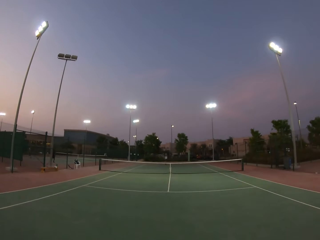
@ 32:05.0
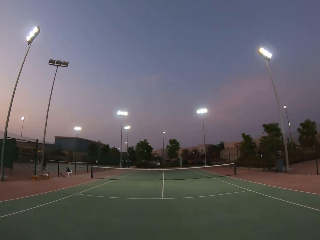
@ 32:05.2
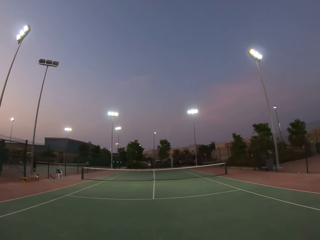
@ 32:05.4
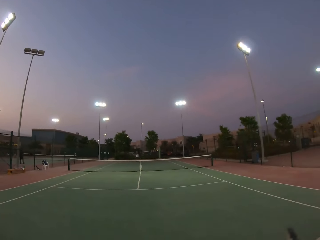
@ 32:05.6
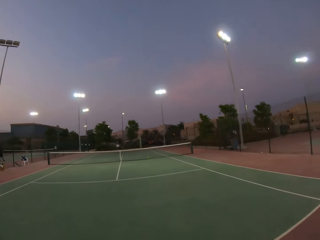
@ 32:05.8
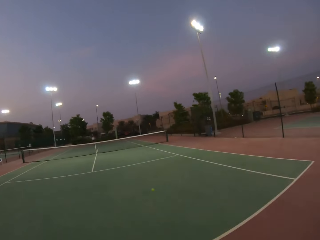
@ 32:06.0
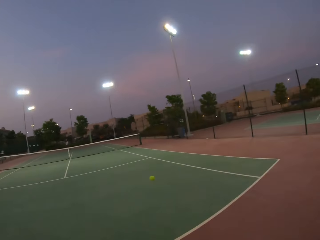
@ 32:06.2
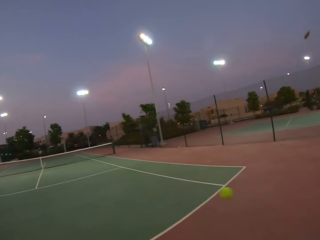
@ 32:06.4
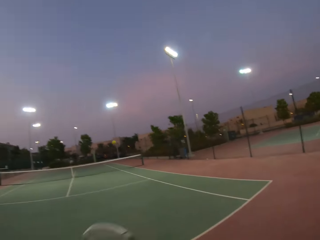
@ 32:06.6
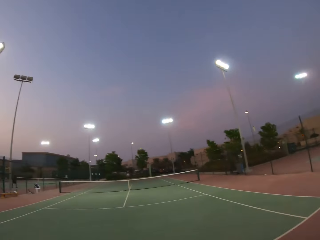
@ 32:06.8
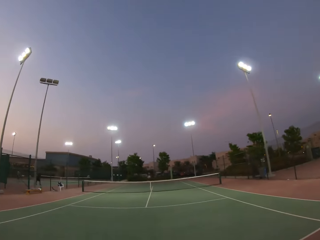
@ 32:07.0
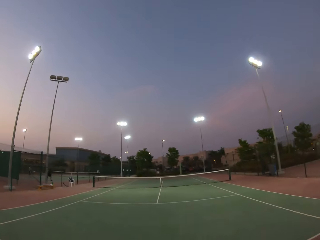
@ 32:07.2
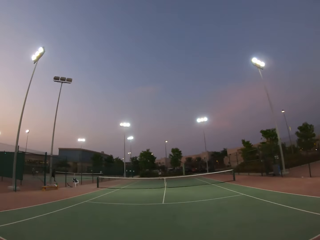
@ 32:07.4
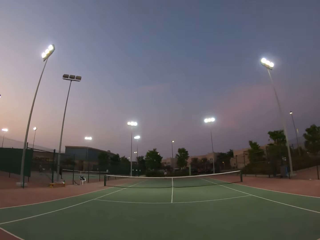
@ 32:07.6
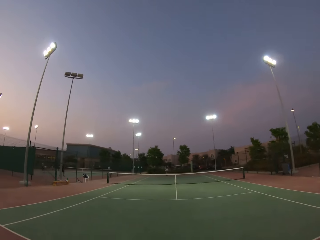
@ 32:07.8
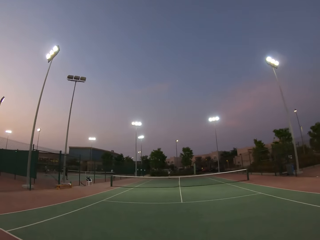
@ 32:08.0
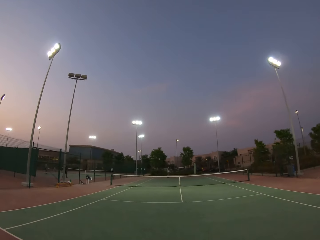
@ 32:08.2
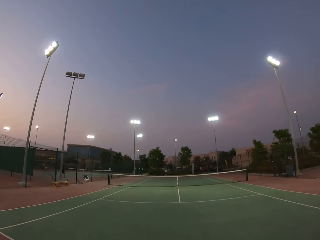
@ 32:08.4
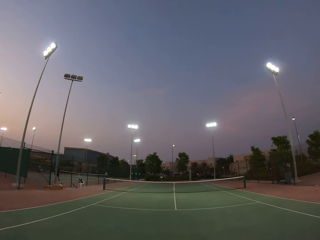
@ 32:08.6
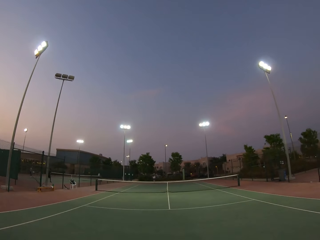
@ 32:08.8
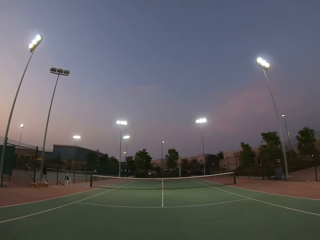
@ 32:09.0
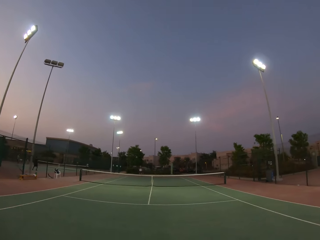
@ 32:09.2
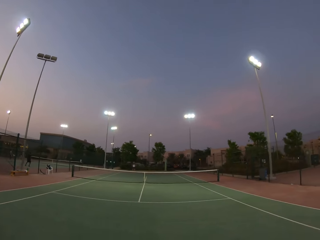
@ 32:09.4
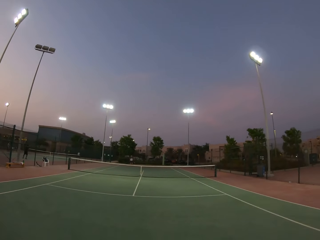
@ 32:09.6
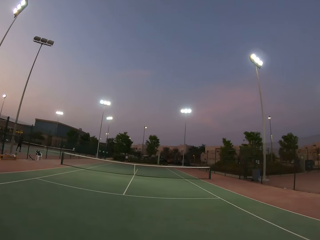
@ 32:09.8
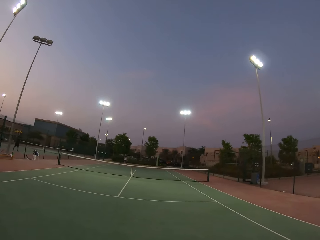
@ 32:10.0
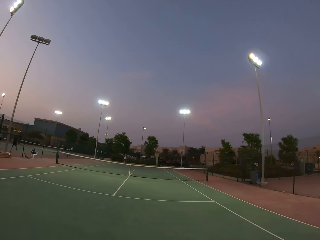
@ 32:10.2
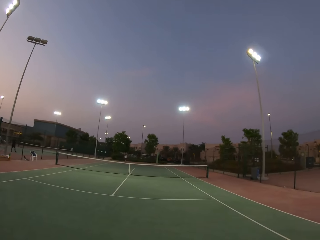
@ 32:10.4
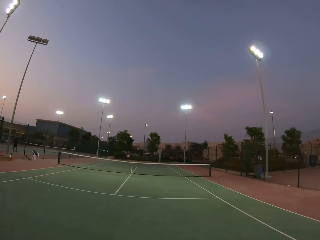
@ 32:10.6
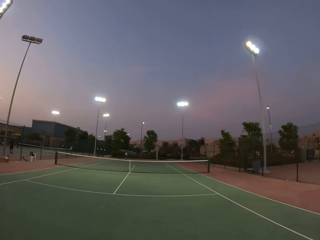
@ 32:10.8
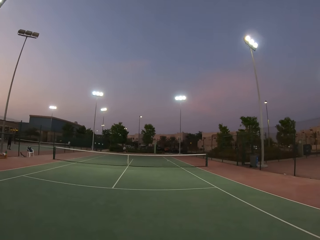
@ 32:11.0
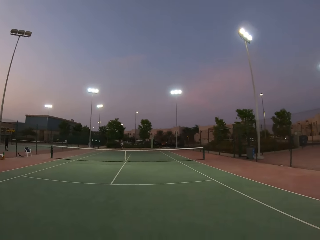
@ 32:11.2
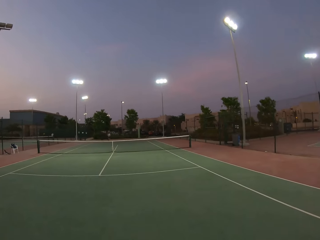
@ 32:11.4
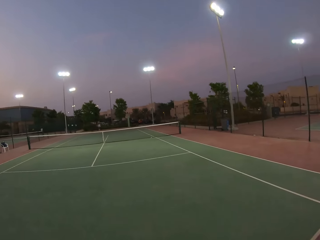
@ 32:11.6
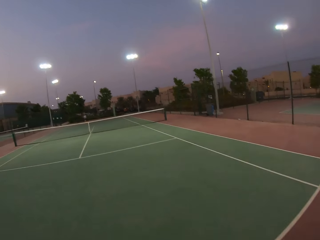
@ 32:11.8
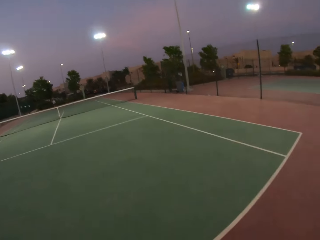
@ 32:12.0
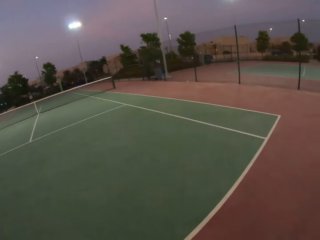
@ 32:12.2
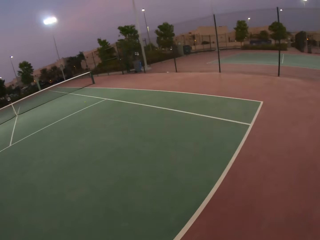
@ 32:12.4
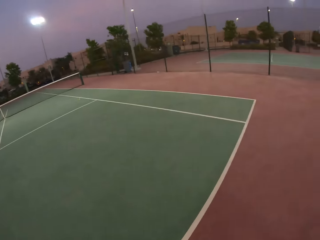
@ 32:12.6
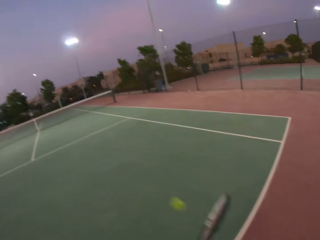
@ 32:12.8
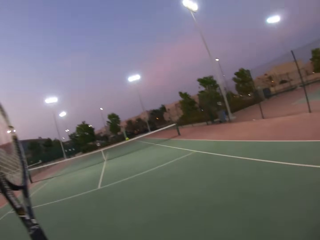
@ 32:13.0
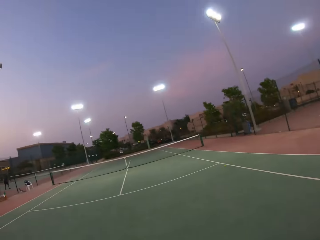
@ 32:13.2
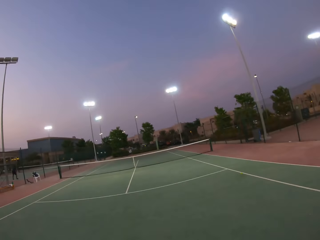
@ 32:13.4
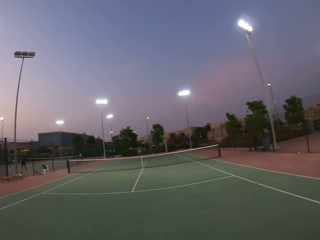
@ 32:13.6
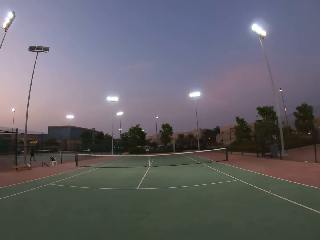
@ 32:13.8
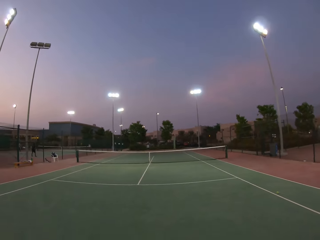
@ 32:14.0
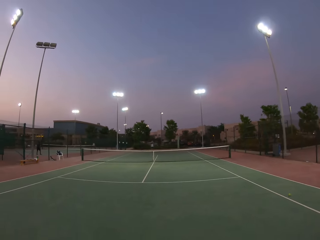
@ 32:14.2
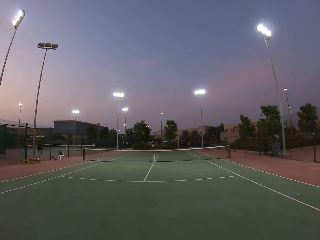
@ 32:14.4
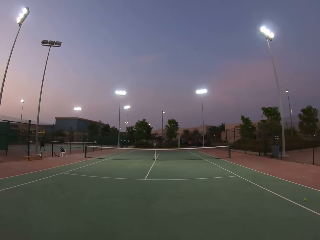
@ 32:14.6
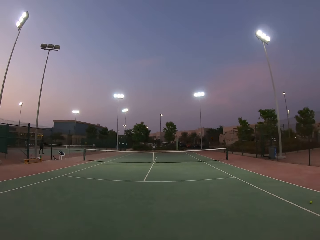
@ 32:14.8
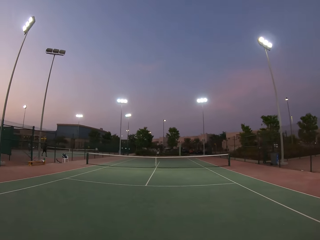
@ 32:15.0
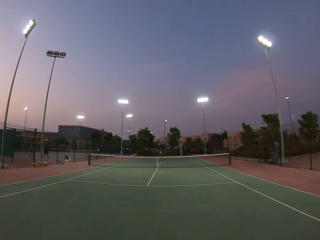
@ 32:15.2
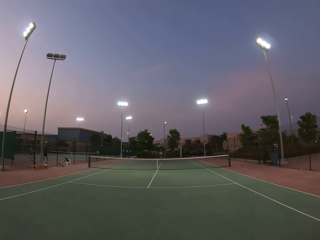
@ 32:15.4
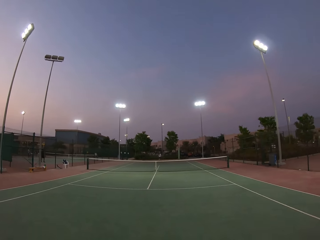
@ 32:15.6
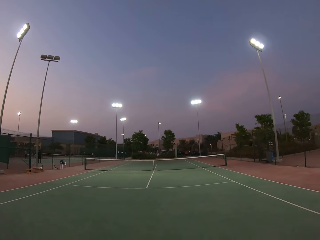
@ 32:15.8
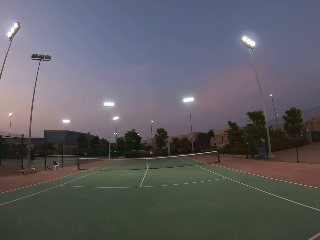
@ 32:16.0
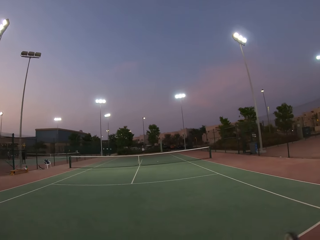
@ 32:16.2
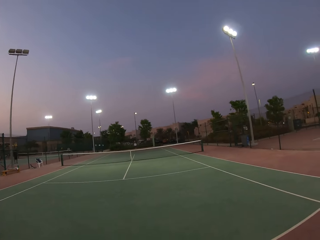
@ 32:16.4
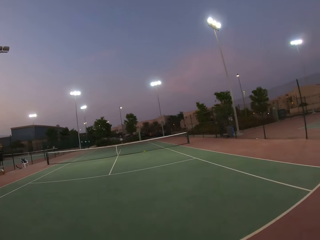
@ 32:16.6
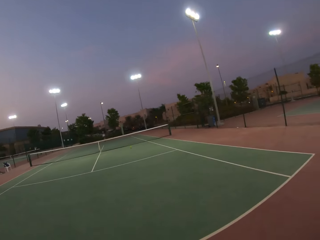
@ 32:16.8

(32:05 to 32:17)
The camera wearer plays tennis with the racquet.

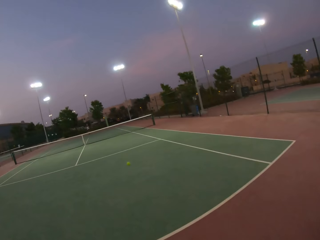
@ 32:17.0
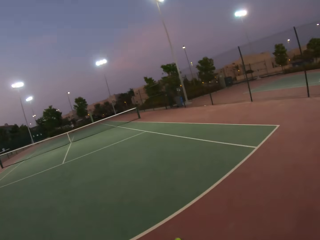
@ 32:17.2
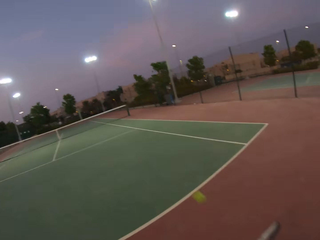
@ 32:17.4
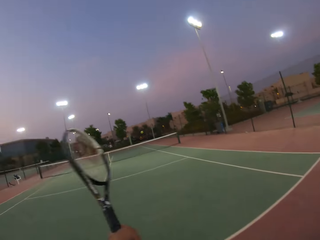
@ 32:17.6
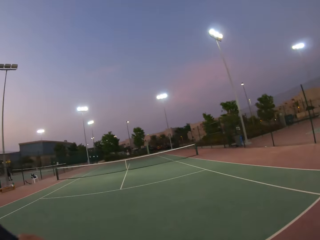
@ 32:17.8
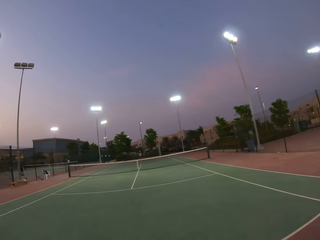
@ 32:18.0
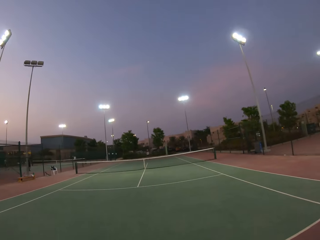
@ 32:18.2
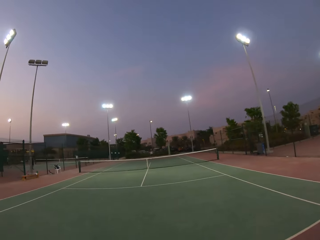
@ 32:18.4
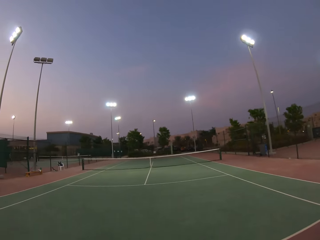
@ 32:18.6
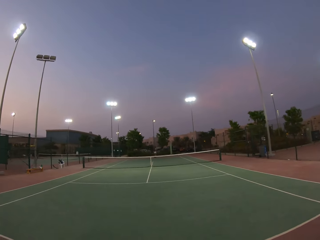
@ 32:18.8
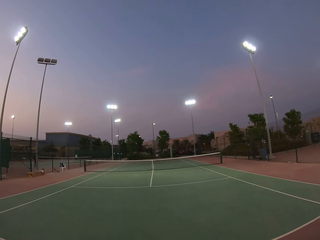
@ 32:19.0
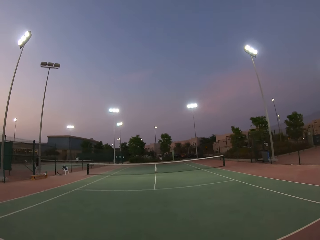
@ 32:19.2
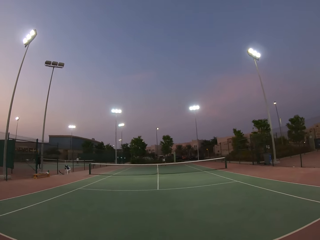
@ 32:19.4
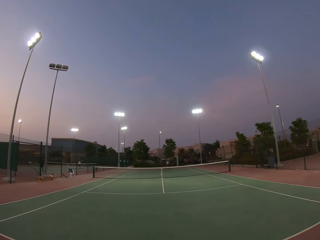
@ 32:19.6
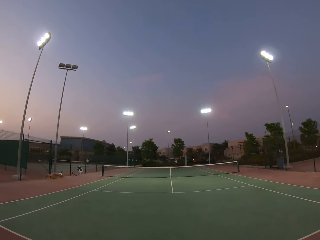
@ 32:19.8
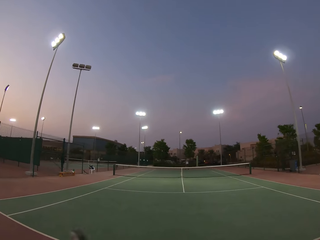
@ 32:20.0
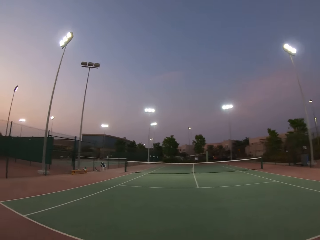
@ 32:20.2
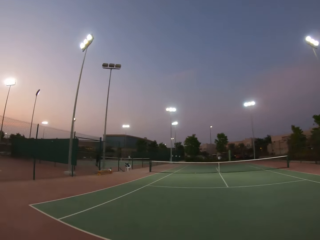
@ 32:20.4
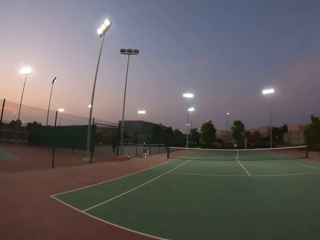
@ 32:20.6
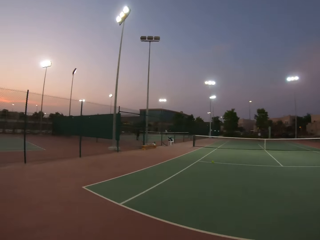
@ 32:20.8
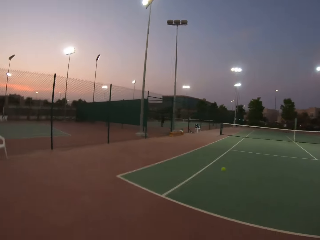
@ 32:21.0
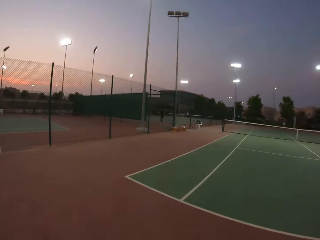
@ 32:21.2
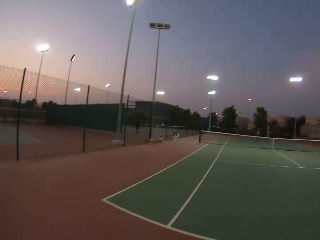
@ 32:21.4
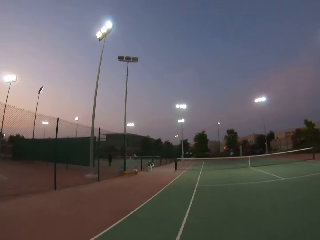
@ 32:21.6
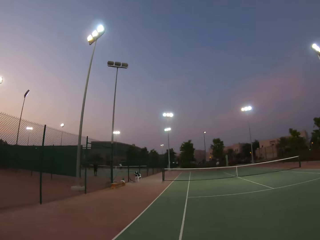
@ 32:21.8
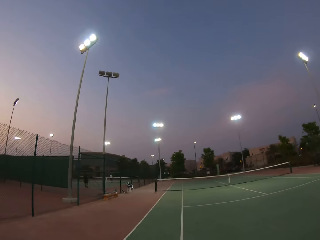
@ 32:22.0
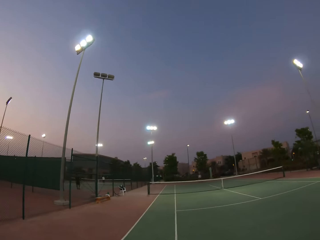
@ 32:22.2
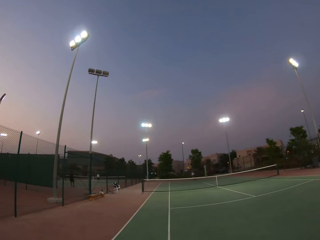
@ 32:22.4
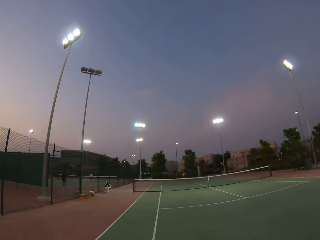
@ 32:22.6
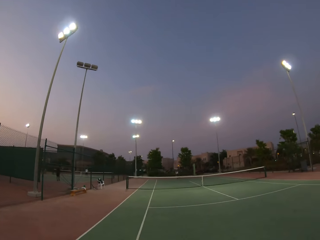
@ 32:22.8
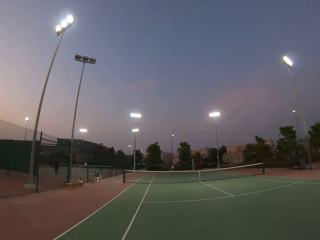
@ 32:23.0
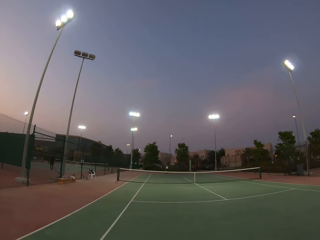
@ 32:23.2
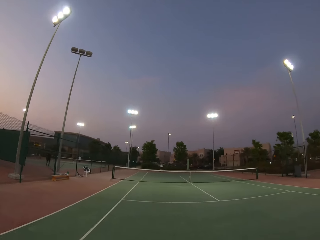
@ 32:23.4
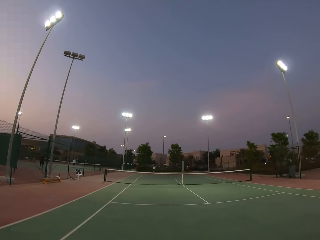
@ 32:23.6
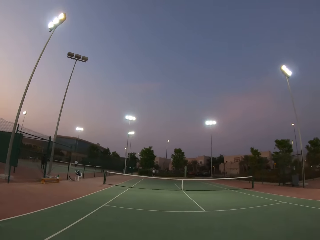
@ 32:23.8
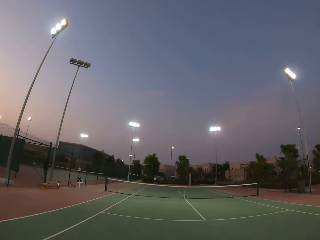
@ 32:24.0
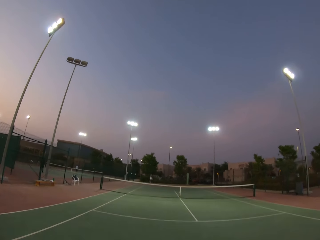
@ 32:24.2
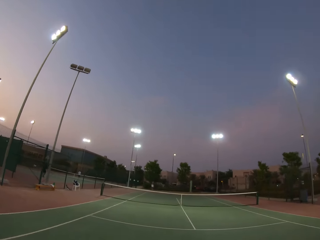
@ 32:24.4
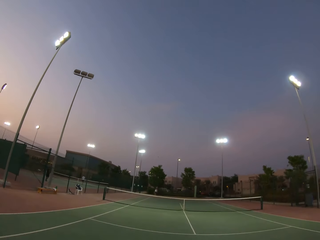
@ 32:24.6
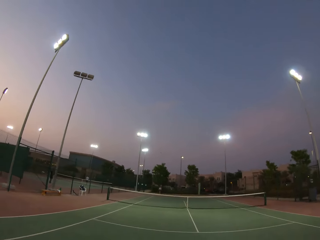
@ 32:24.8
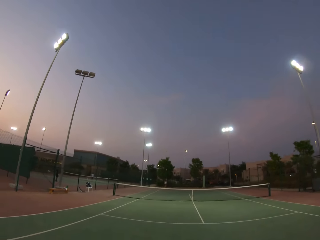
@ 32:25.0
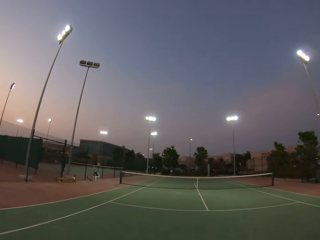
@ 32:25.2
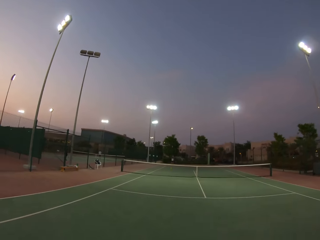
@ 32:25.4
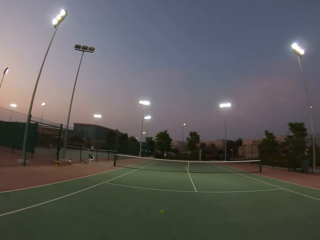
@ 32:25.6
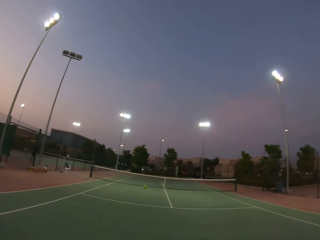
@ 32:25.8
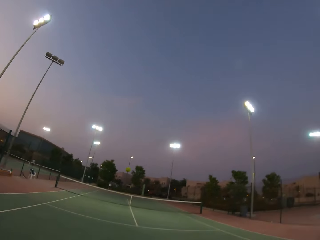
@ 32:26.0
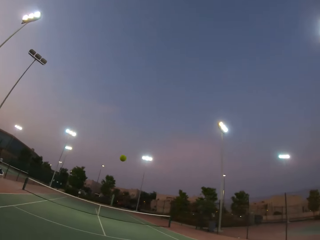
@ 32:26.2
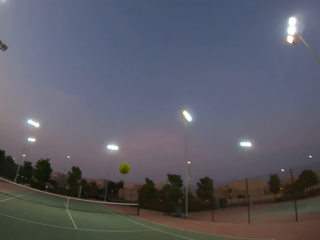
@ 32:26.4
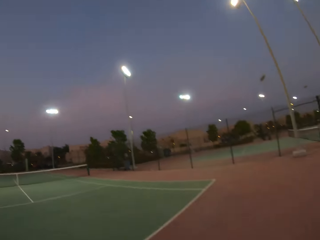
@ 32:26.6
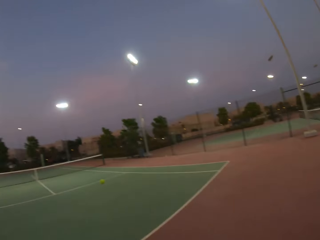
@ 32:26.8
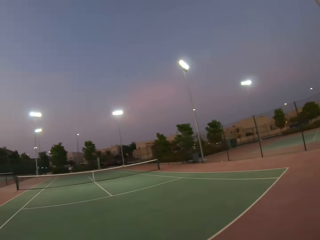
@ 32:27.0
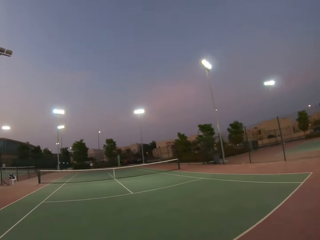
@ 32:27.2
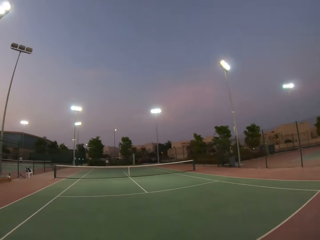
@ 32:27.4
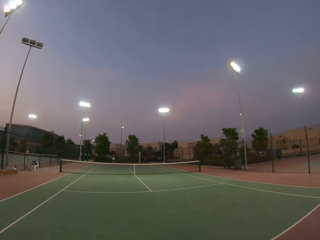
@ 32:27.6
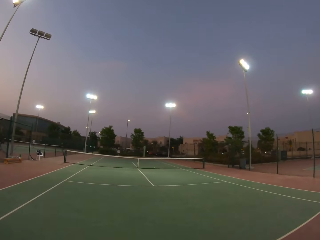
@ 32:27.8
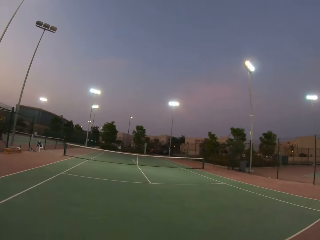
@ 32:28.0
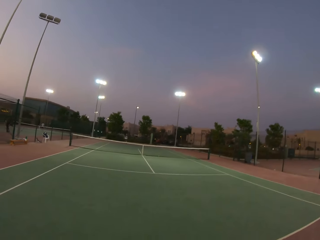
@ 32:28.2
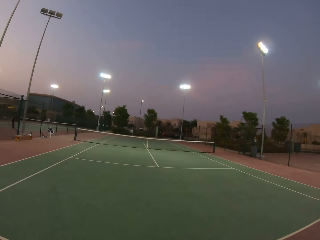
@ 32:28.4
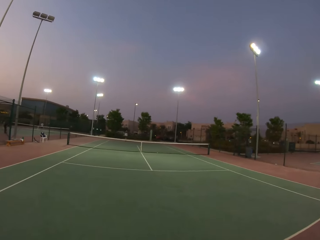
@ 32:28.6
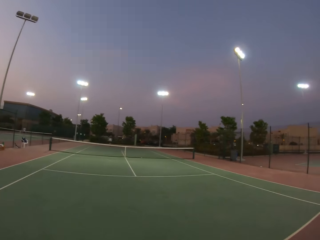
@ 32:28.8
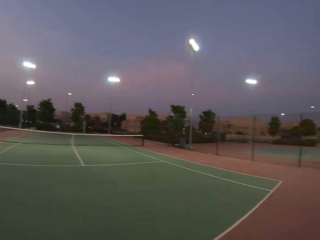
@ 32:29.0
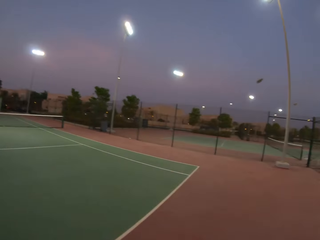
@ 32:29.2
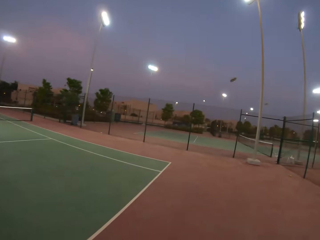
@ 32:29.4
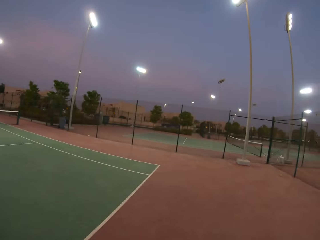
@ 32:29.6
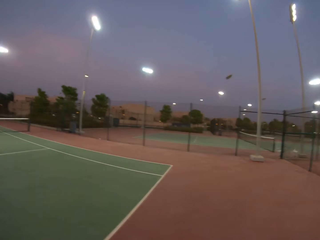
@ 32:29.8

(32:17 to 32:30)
The camera wearer walks around the pitch while playing.
